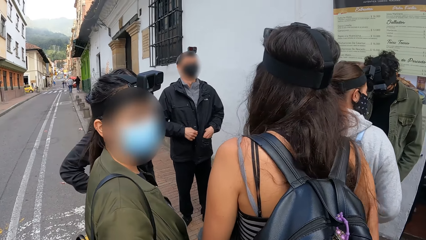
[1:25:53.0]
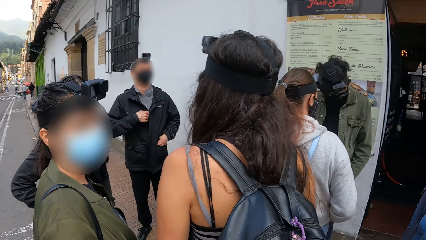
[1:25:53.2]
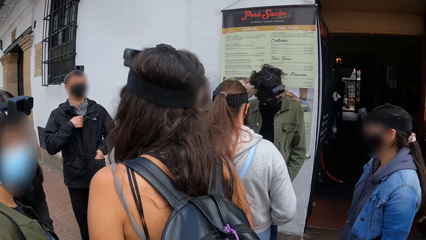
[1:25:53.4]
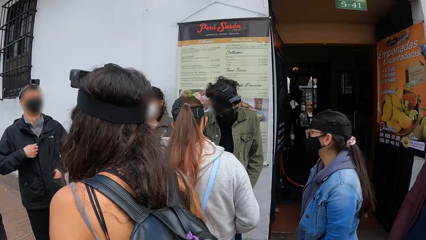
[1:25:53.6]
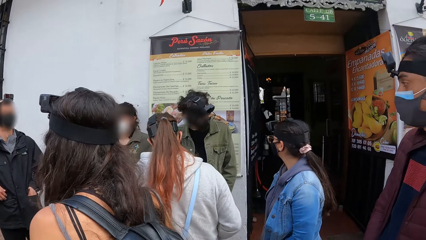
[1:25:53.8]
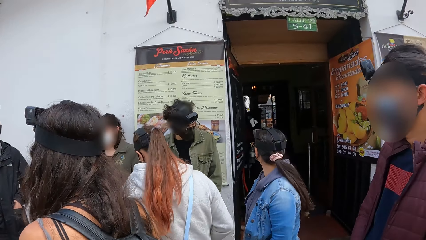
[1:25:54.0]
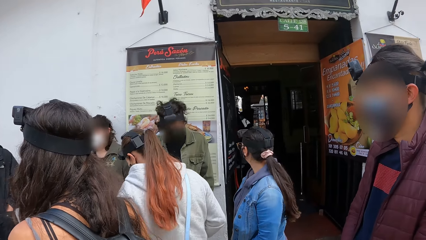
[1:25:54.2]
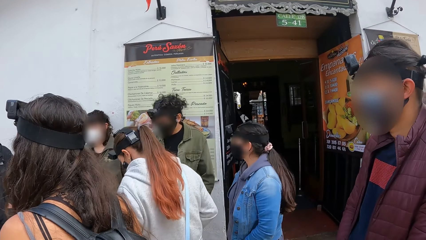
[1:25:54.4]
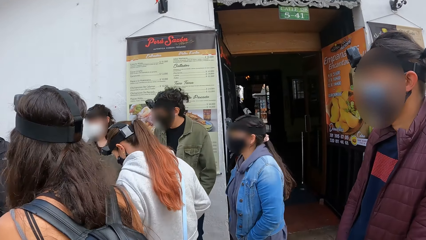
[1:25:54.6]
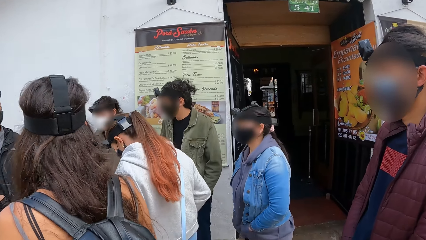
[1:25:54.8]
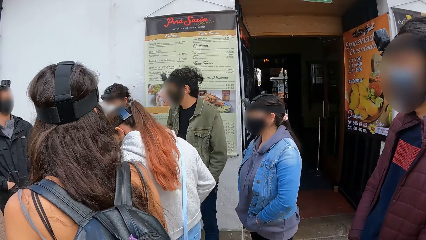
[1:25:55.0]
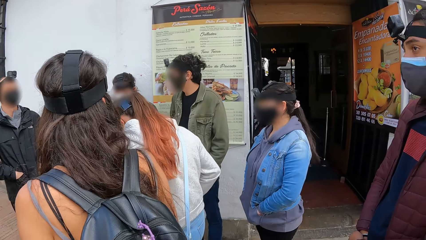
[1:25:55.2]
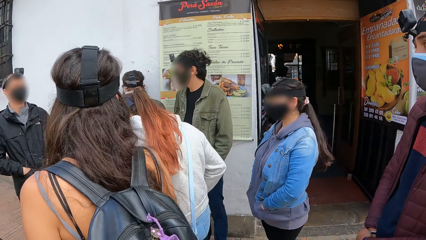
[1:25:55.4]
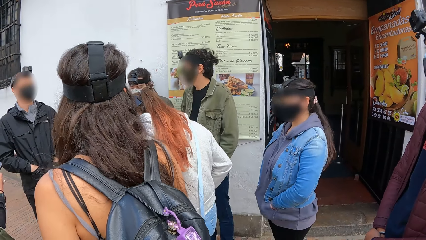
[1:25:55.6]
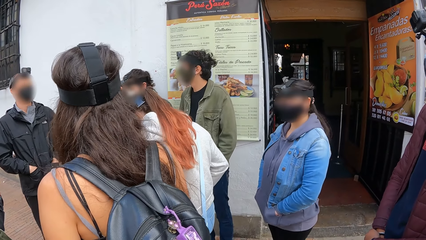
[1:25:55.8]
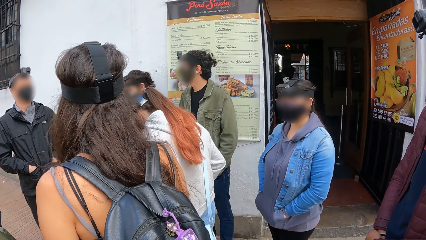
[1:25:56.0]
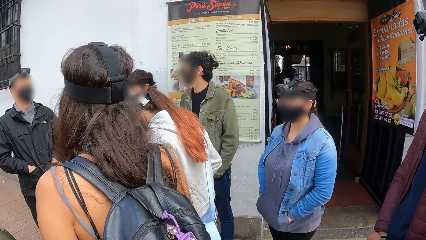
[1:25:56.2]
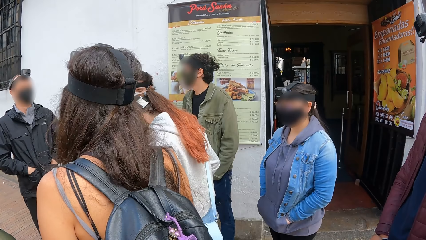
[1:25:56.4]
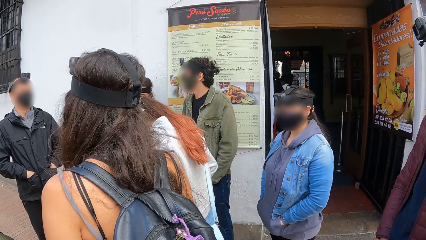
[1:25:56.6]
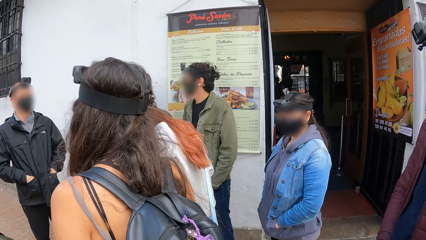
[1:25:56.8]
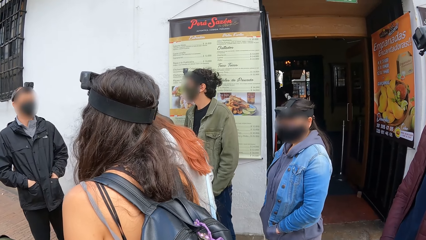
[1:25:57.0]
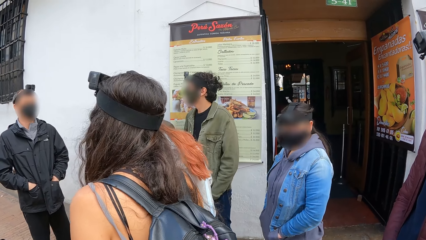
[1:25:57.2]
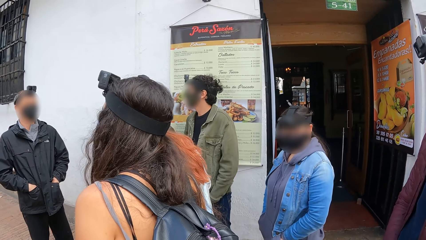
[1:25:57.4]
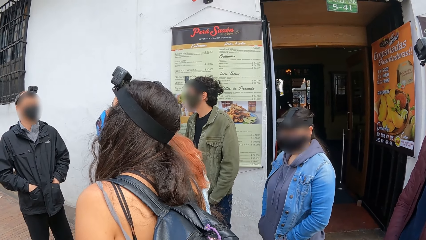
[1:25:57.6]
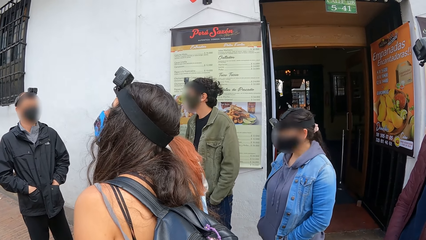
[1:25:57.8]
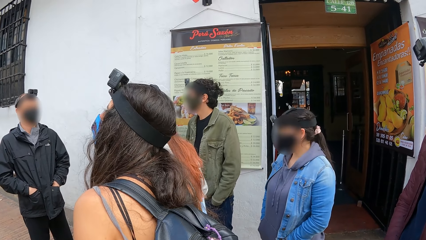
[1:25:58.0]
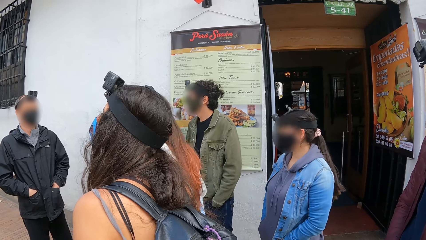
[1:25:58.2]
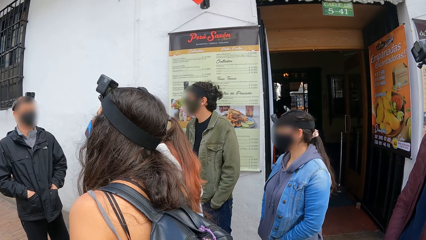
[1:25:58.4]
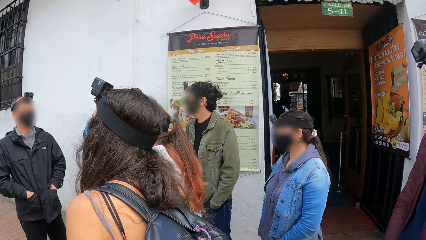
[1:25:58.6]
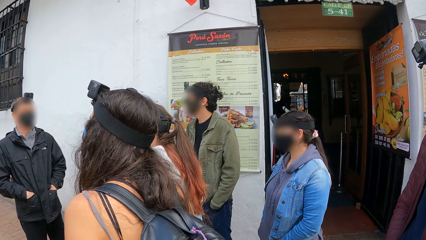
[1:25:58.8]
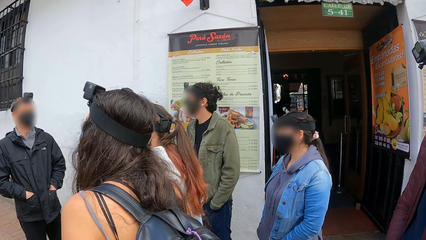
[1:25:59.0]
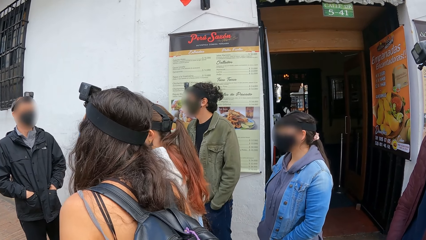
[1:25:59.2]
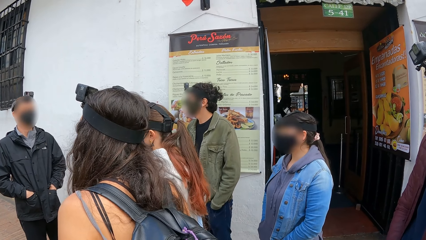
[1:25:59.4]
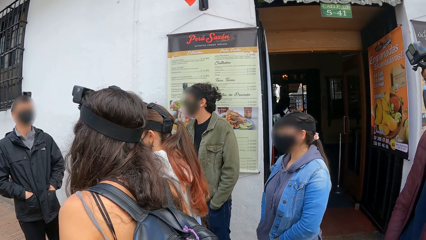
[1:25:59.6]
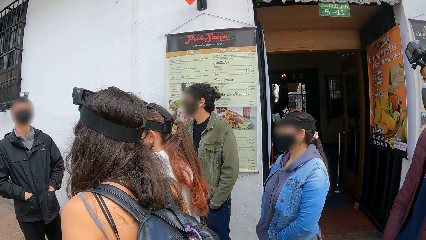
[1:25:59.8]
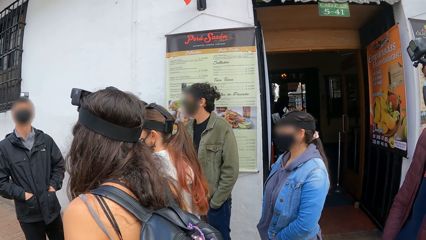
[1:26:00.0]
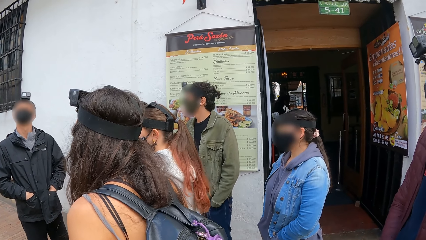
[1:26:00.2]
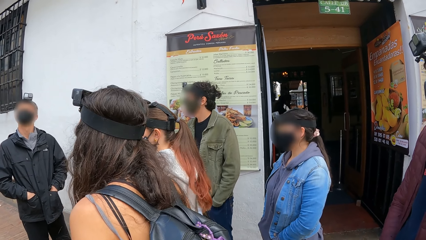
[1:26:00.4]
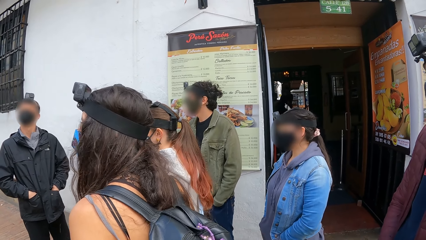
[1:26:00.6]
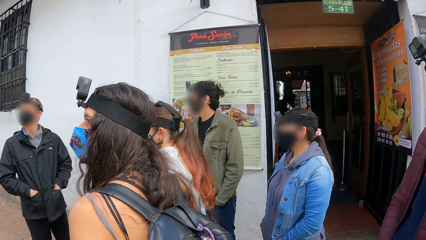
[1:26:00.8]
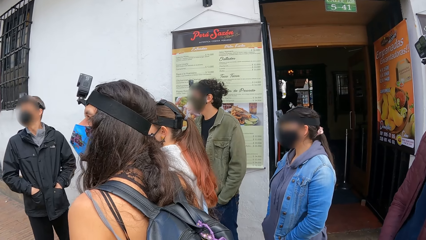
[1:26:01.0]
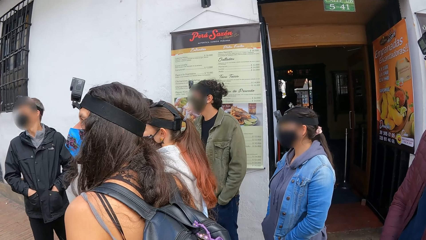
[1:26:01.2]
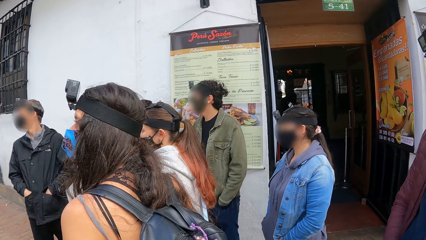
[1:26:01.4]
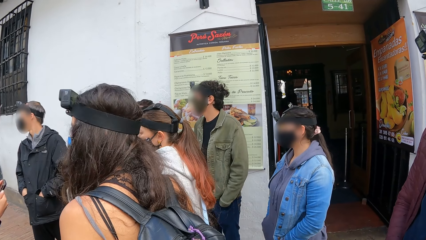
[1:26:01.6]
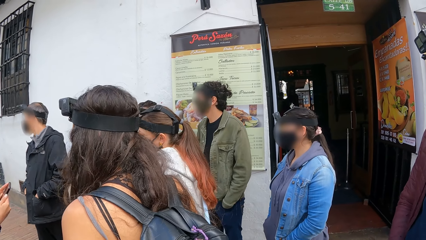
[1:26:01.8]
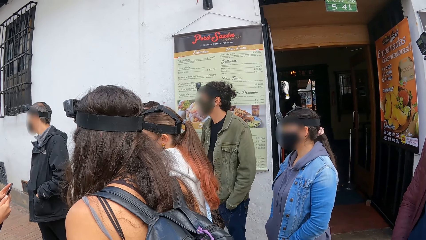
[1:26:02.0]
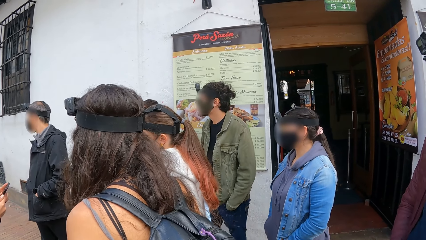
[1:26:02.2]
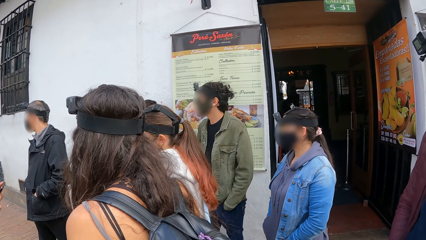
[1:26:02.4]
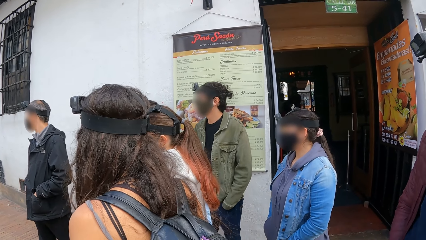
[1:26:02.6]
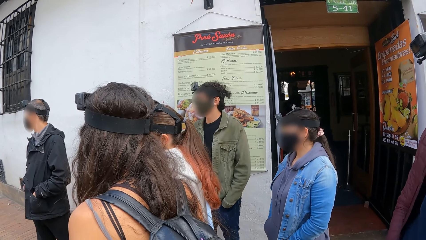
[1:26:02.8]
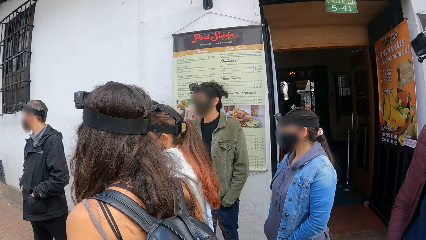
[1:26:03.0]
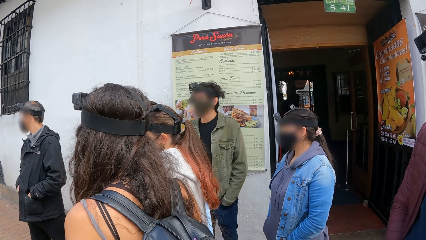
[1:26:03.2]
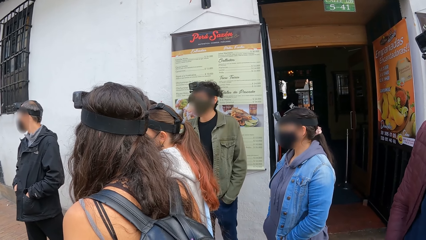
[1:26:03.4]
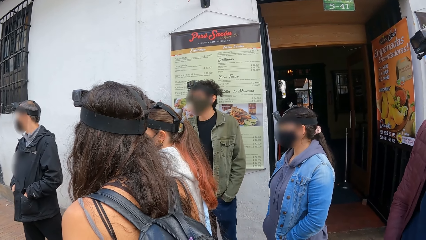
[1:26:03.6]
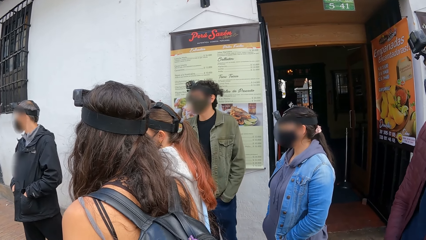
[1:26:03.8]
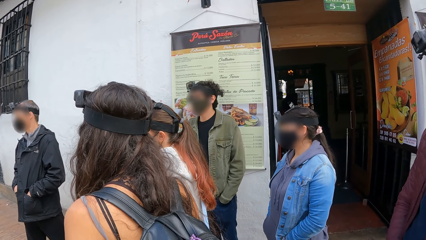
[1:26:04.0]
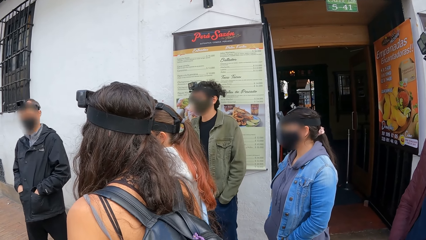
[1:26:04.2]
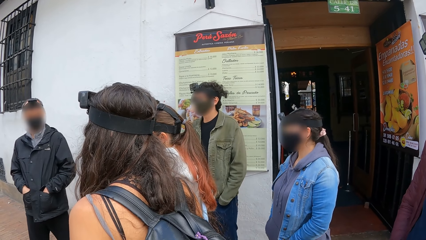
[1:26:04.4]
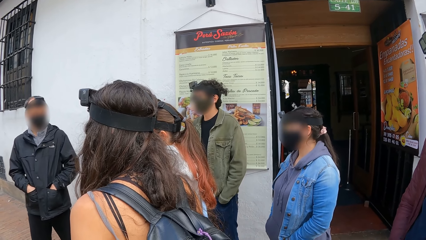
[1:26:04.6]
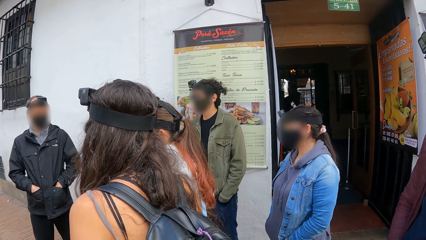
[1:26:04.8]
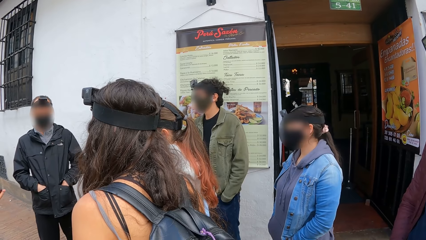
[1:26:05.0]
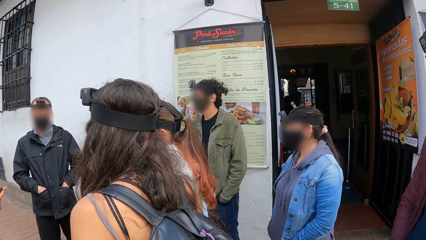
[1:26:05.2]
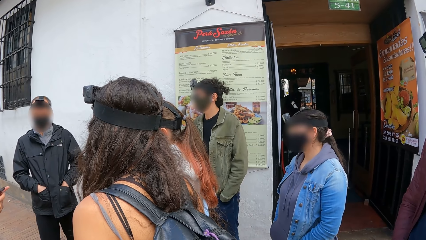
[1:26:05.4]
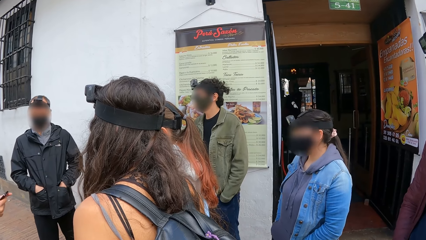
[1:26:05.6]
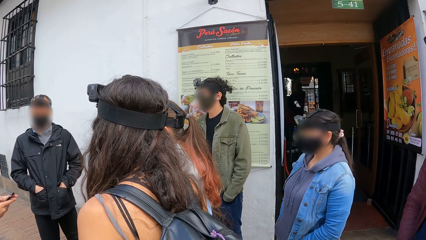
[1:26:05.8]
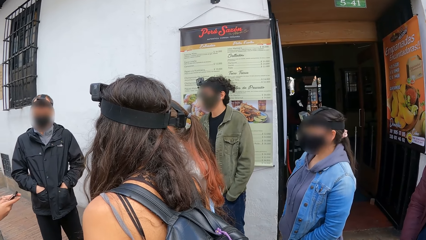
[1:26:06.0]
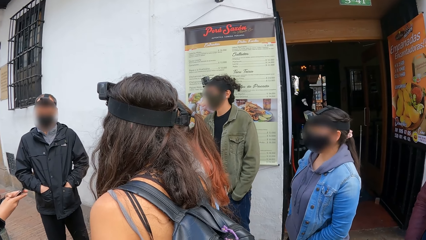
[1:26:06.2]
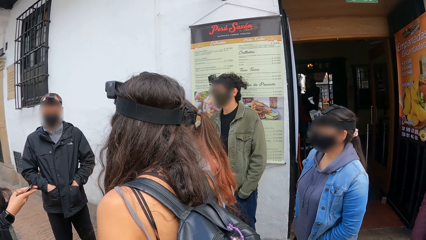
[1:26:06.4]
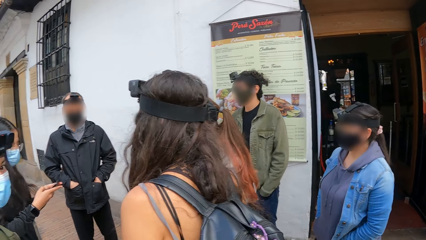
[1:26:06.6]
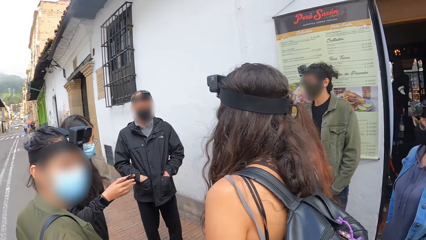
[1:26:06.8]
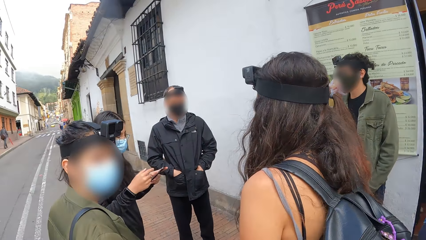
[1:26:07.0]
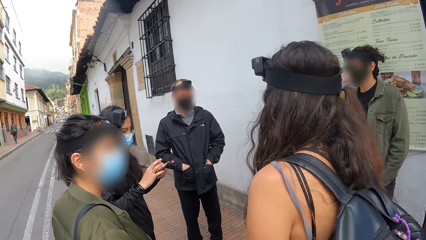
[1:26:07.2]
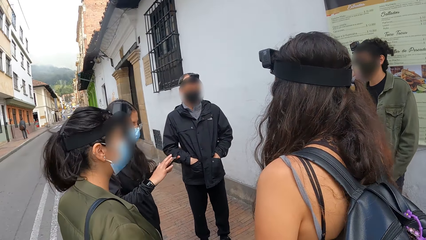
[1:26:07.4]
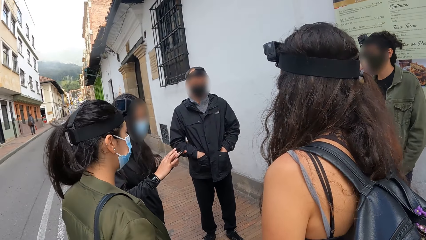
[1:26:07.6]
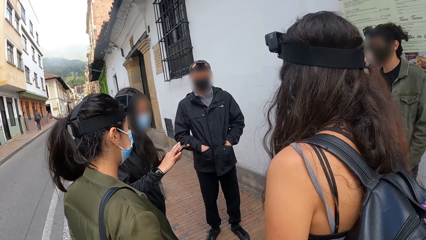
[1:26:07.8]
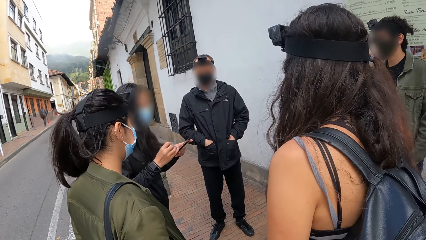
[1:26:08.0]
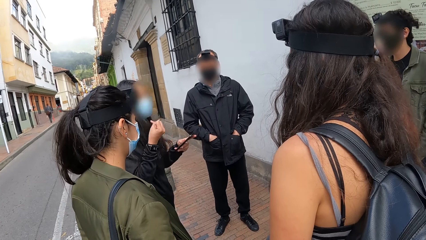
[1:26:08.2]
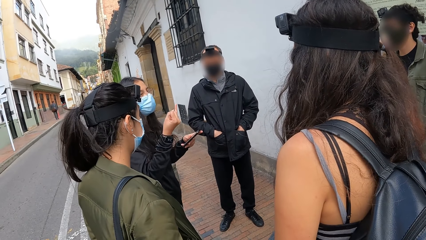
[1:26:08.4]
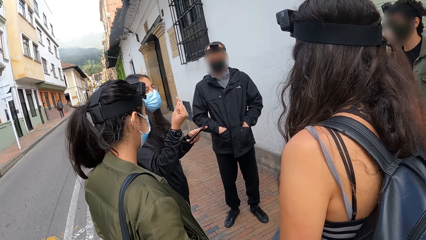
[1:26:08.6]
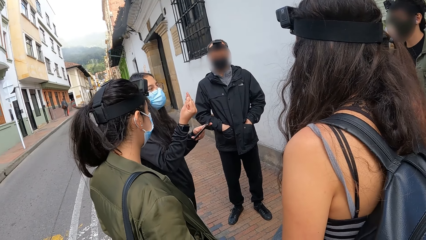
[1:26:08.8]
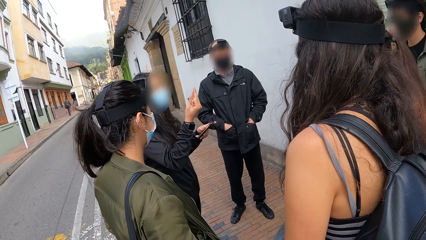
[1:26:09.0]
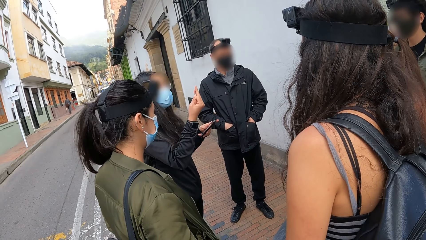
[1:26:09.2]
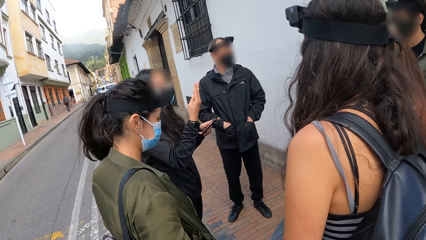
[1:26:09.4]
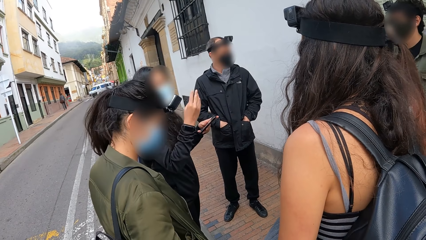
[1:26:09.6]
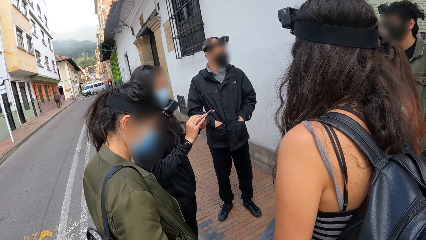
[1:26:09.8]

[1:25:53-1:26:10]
A man pulls up the zipper on his jacket with his right hand. A woman operates a phone with her hands and makes hand gestures with her right hand.
